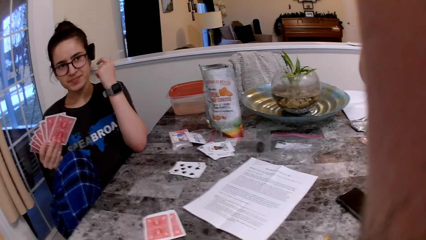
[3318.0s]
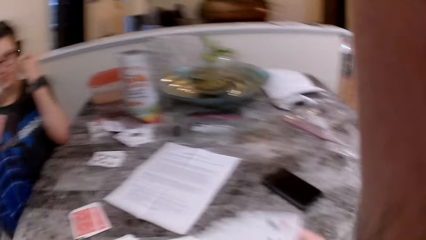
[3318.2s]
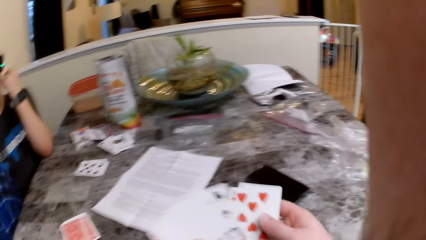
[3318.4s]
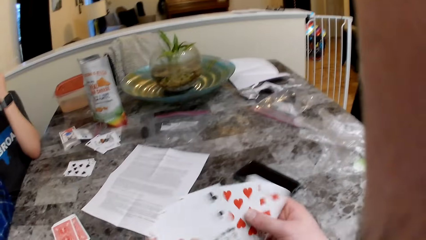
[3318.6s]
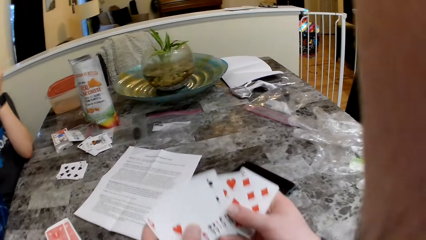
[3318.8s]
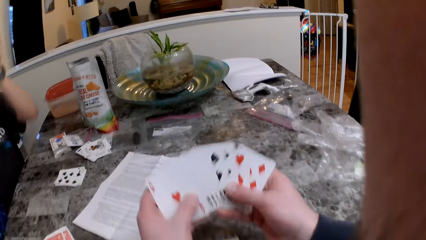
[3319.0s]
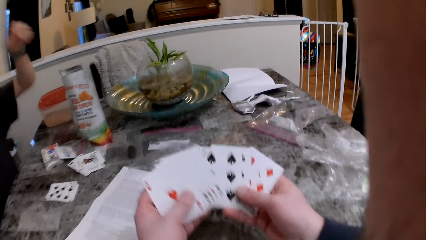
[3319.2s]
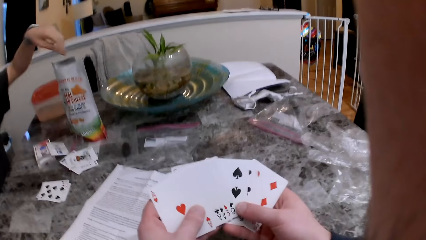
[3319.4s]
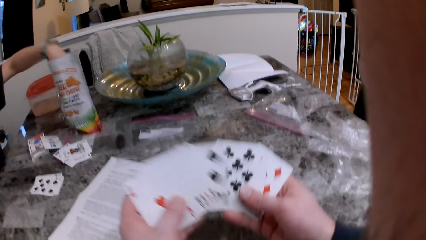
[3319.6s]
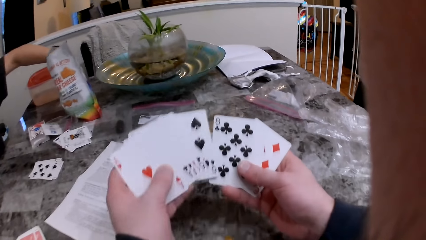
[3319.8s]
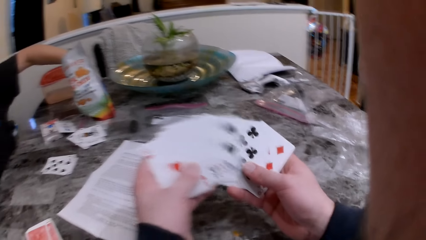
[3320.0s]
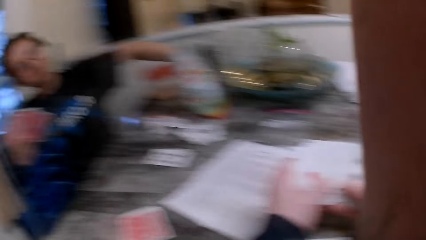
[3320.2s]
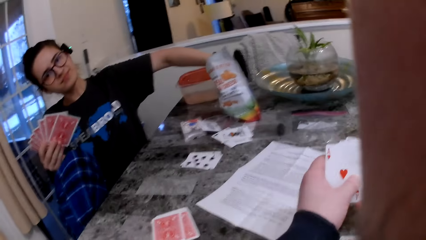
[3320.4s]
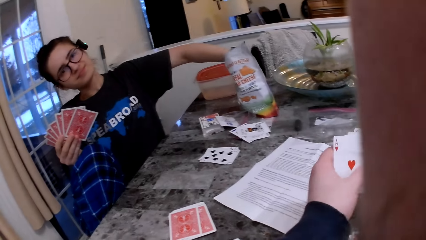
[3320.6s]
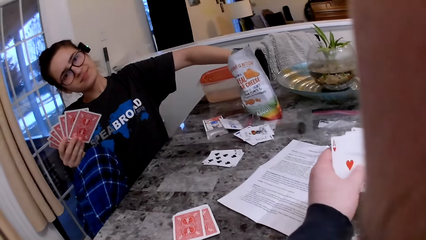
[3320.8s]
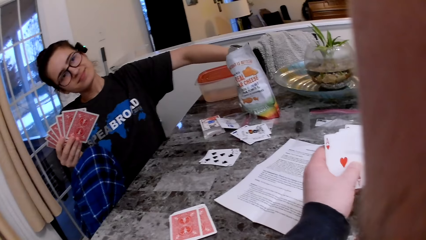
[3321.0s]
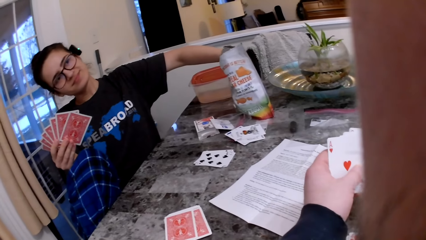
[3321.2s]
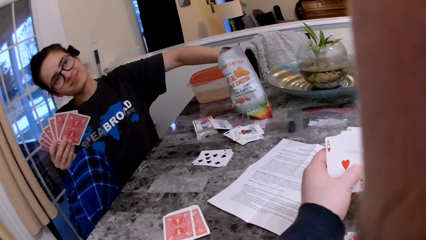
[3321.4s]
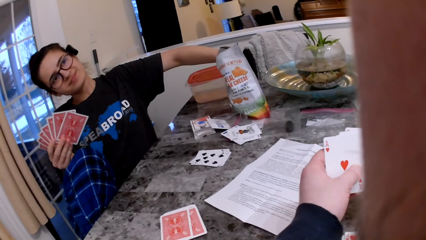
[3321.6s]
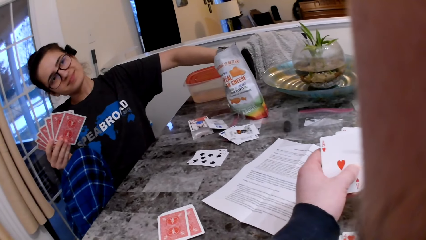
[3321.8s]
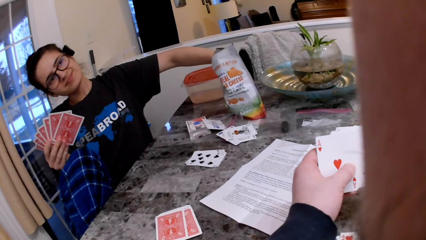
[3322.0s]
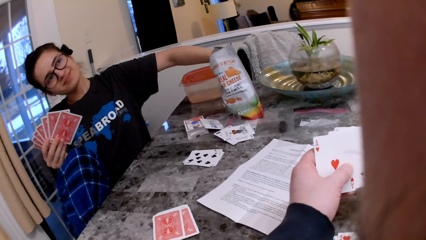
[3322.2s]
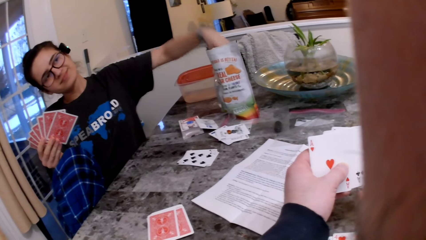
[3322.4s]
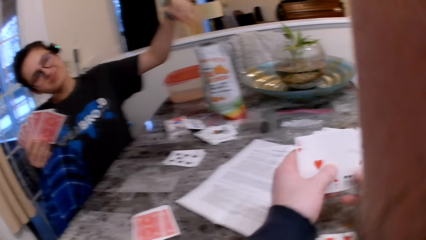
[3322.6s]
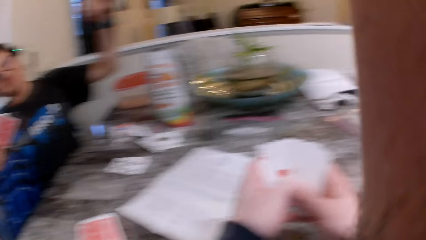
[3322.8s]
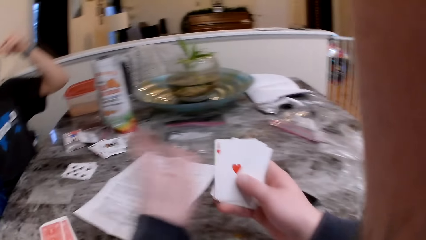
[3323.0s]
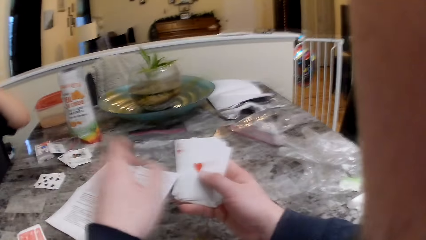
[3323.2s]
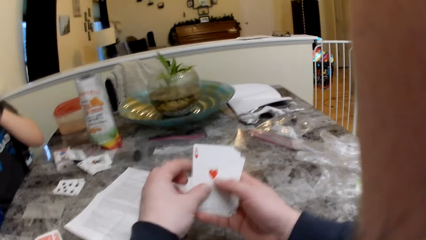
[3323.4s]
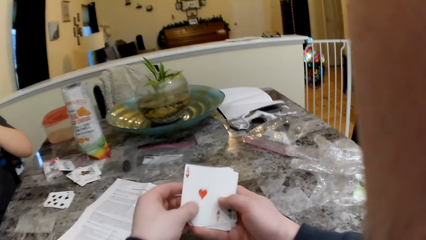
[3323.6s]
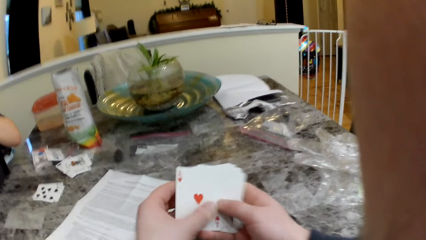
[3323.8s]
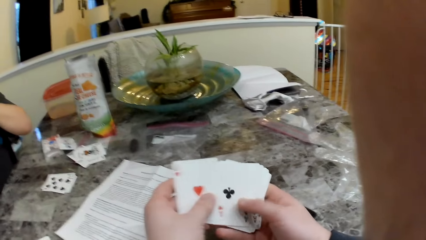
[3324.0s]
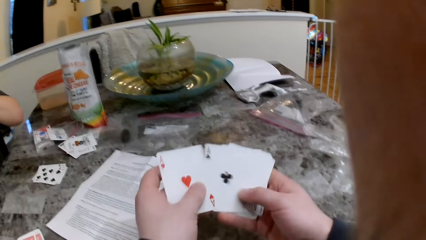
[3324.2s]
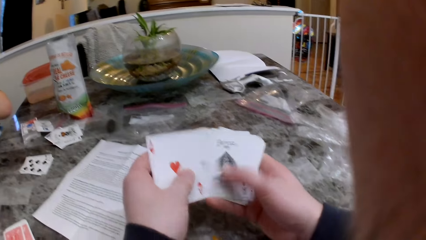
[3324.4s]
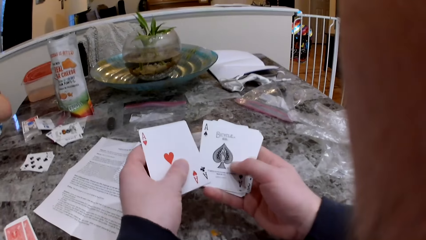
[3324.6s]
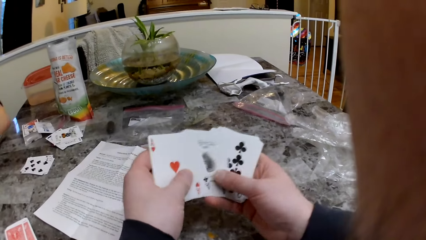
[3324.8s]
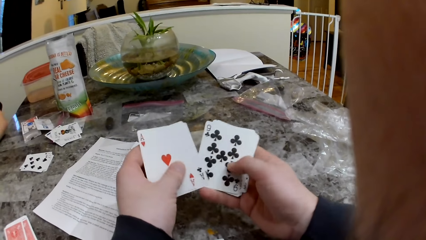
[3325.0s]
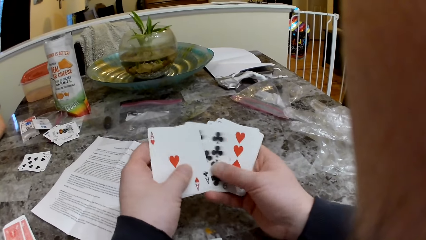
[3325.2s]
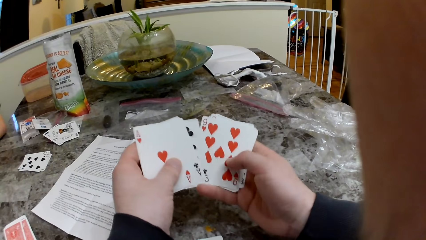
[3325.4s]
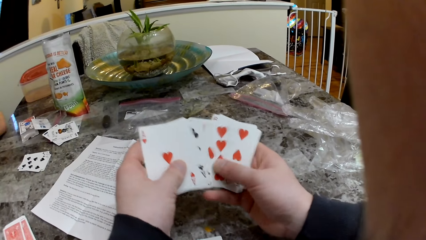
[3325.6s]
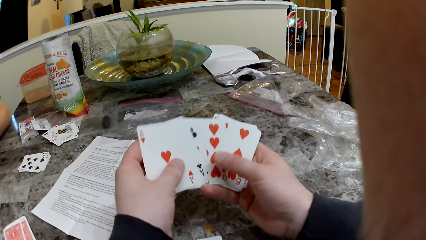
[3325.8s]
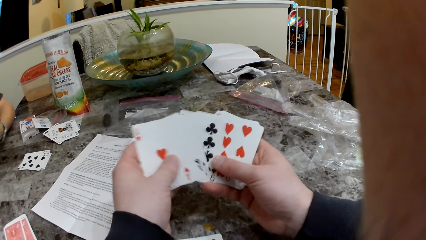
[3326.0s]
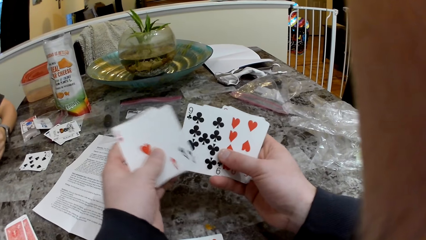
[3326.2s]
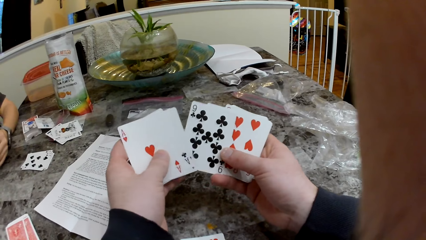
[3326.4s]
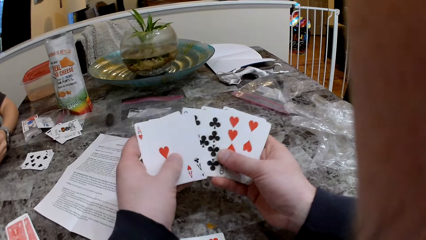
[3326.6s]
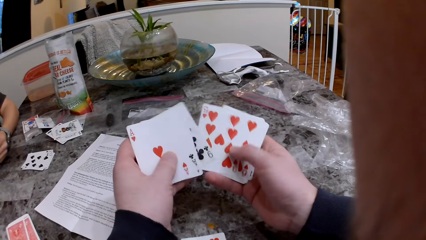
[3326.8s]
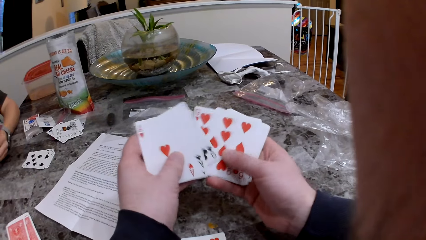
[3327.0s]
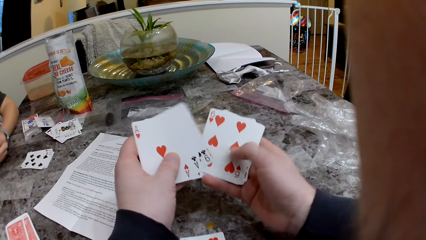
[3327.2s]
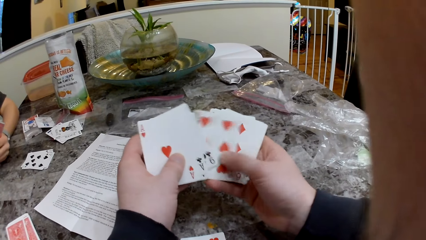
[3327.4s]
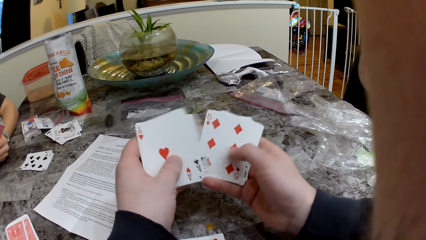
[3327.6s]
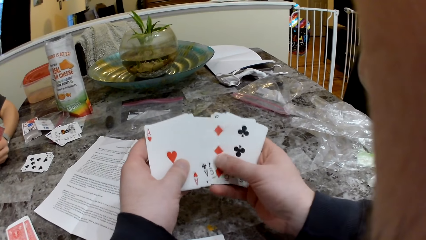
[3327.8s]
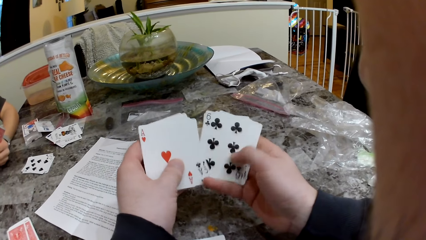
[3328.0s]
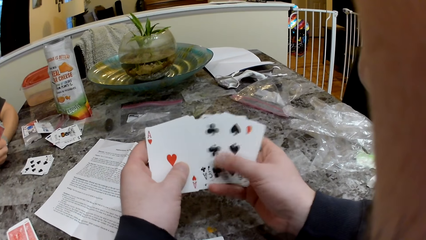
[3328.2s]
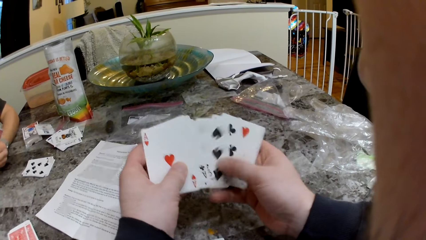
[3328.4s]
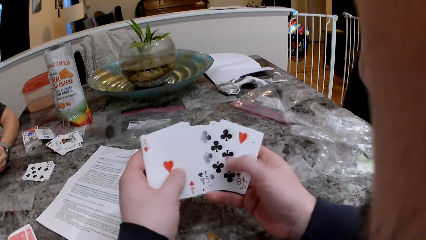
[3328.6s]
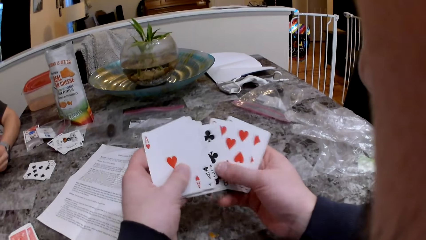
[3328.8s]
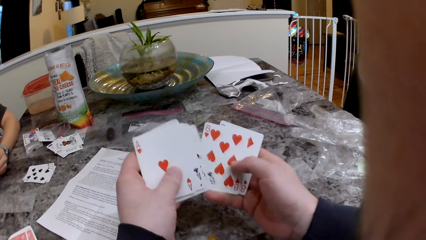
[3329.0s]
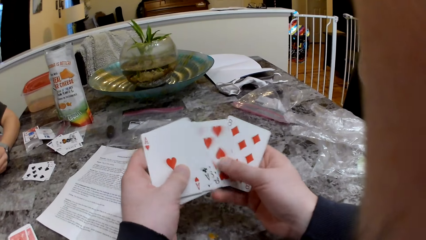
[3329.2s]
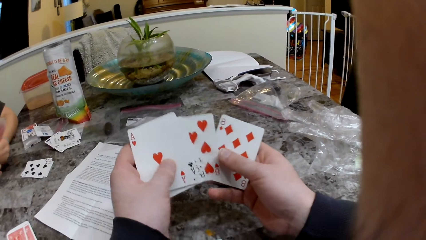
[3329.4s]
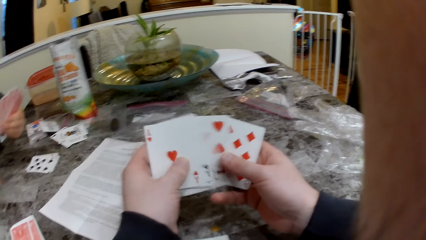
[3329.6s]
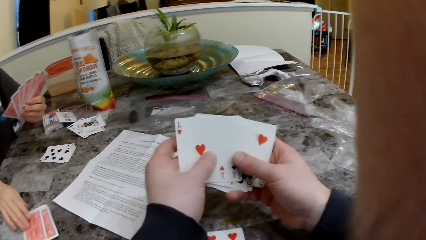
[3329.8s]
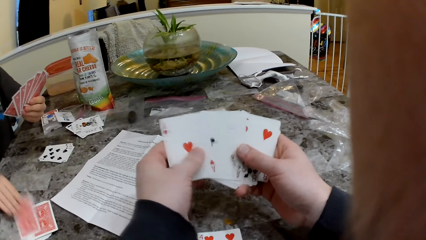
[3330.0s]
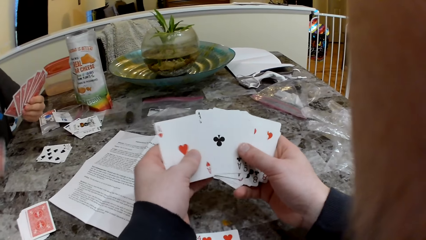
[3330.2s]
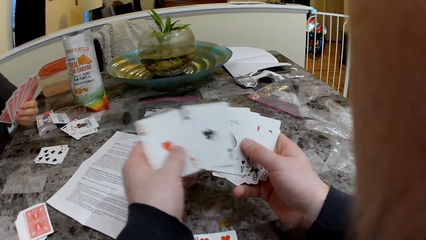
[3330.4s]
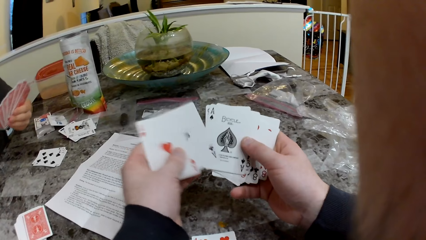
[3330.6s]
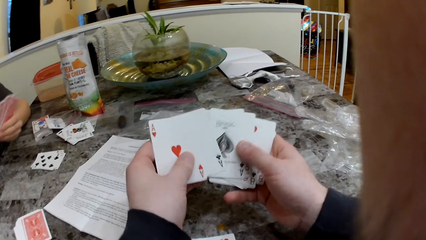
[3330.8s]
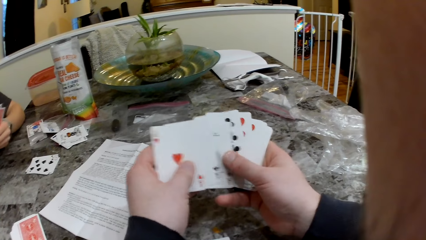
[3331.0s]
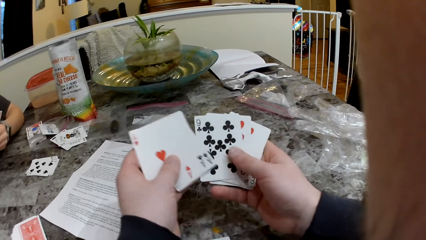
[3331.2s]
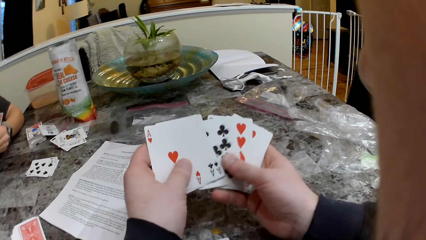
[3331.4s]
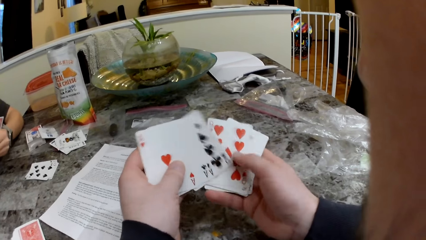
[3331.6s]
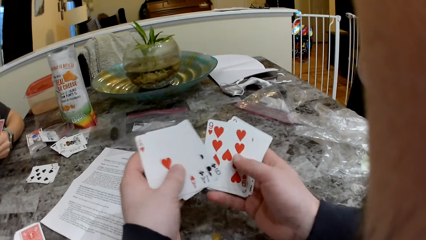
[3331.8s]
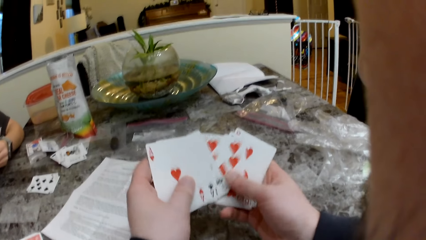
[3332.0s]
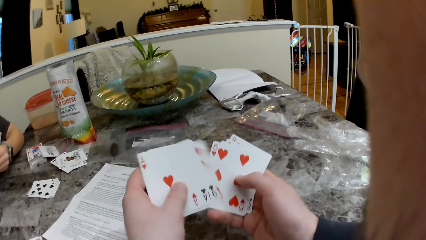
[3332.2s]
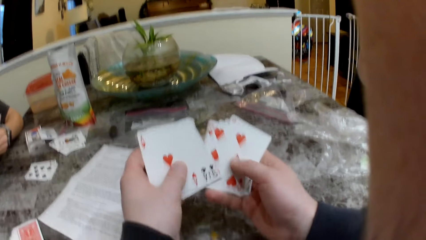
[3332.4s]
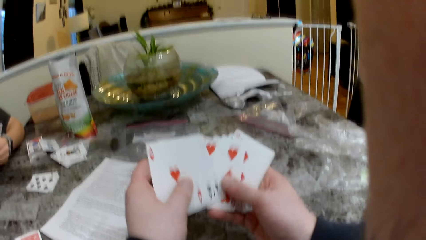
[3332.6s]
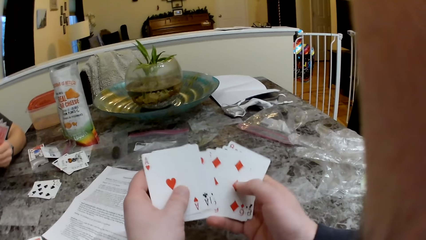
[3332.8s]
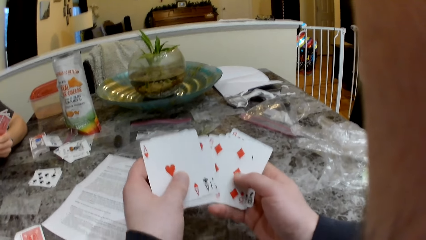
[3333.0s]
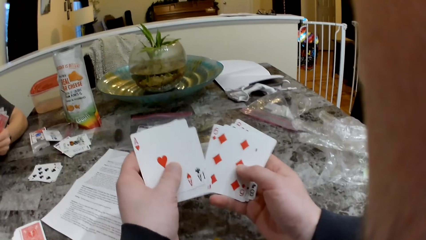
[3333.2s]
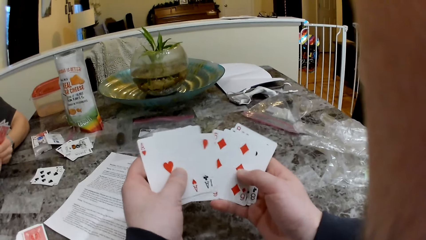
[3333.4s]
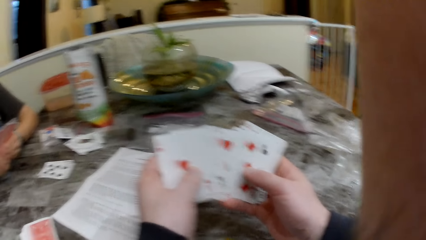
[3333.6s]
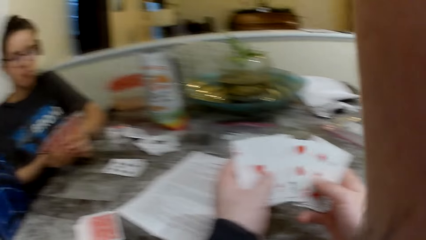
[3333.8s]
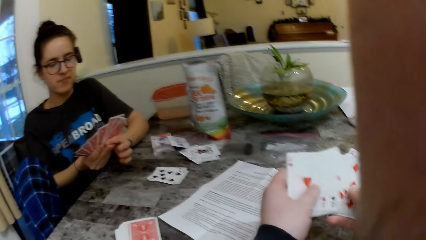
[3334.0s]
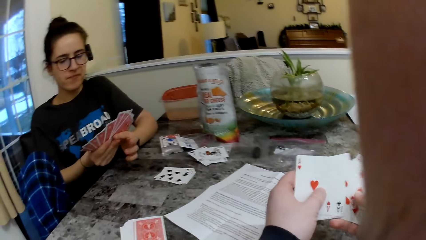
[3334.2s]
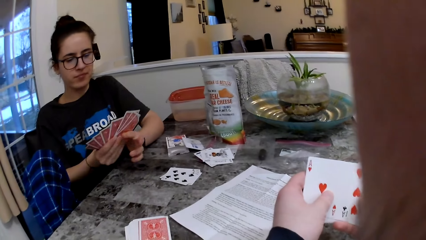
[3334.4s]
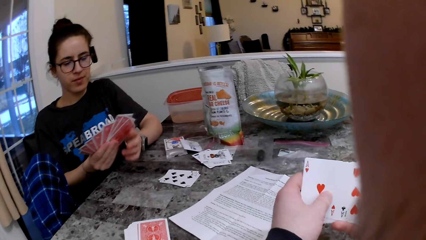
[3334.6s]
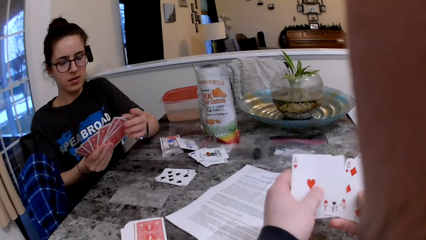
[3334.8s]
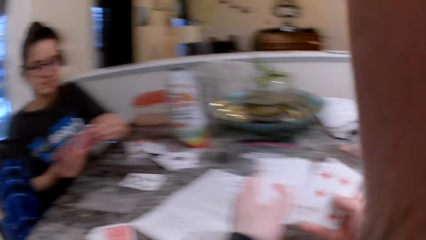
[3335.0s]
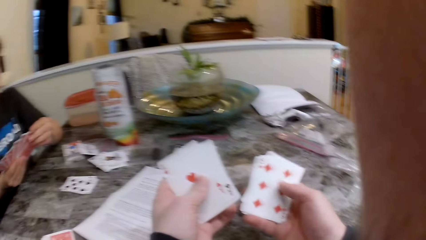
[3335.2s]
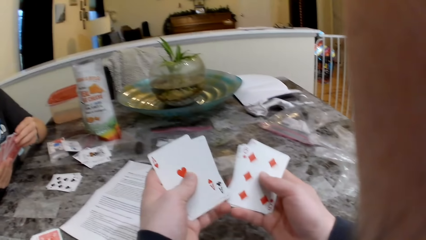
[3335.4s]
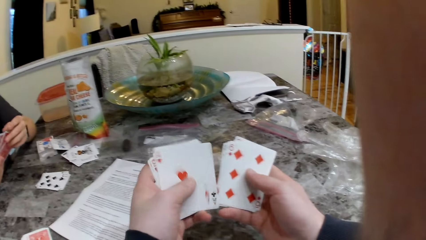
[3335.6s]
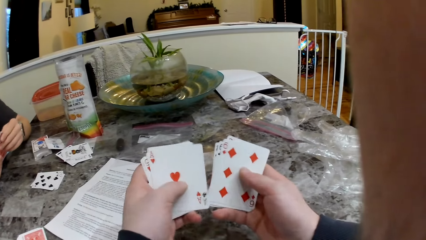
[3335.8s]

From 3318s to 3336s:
The girl responds to the camera wearer. The camera wearer takes some cheese from a cheese bag on the table with her left hand. The girl puts her hand in the crisps cheese pack. The camera wearer converses with the girl. The girl removes her hand from the pack. The camera wearer converses with the girl. They shuffle cards. The girl talks to the camera wearer. The camera wearer shuffles cards. They speak to the girl. The girl picks a card from the deck of cards on the table with her right hand. The camera wearer checks the cards in his hands. They shuffle cards. They speak to the girl.
